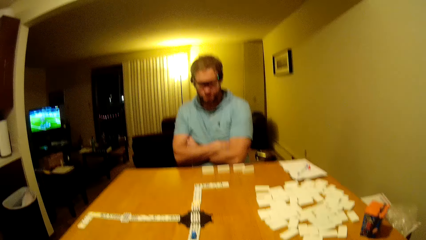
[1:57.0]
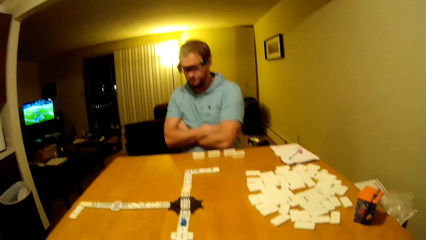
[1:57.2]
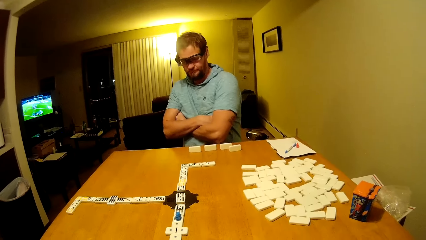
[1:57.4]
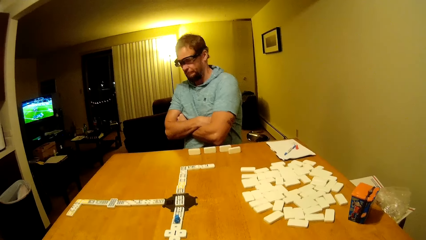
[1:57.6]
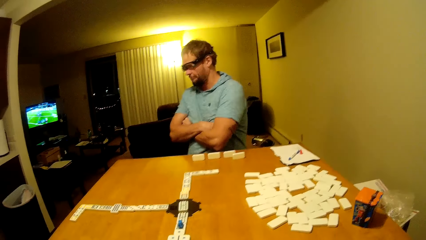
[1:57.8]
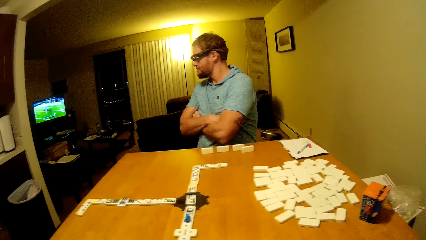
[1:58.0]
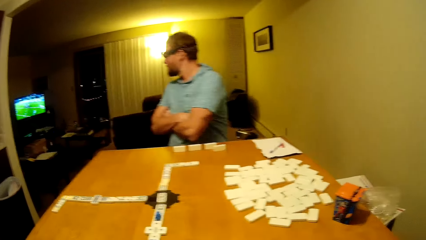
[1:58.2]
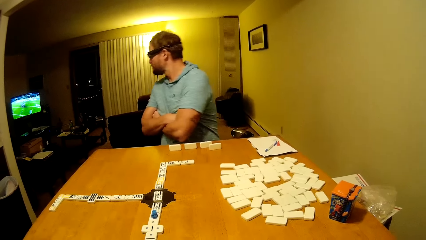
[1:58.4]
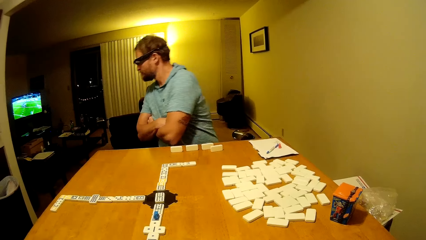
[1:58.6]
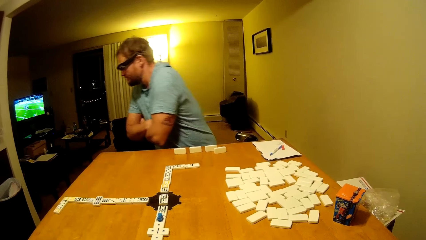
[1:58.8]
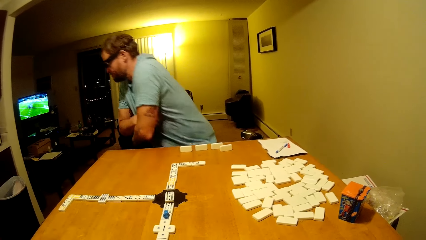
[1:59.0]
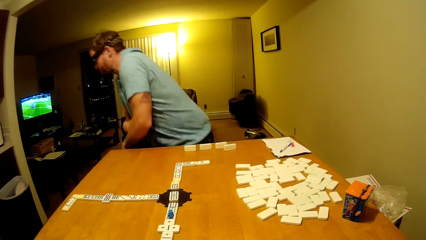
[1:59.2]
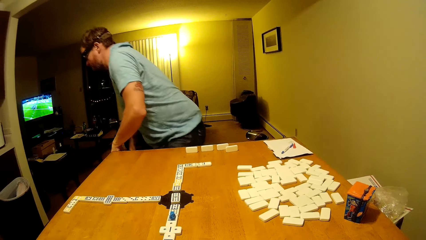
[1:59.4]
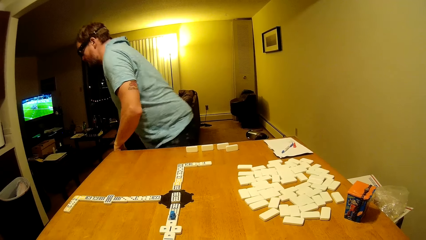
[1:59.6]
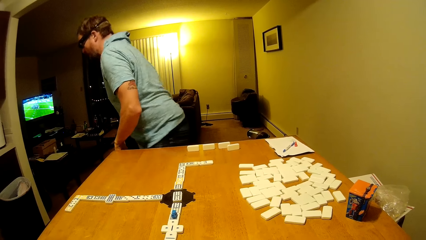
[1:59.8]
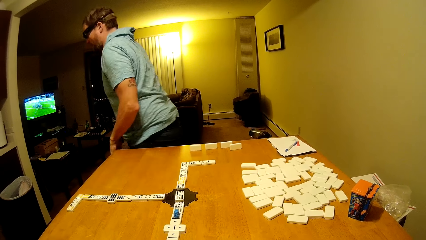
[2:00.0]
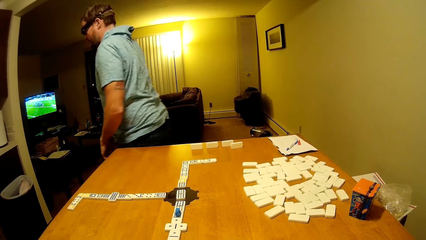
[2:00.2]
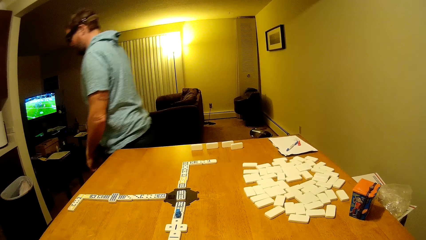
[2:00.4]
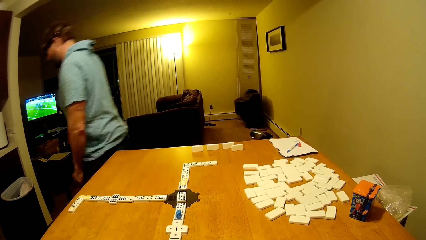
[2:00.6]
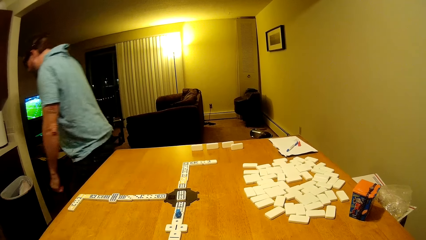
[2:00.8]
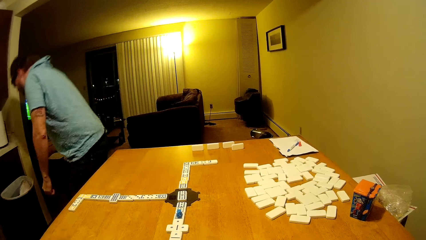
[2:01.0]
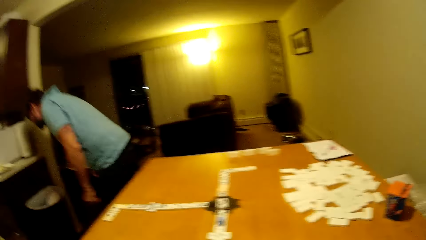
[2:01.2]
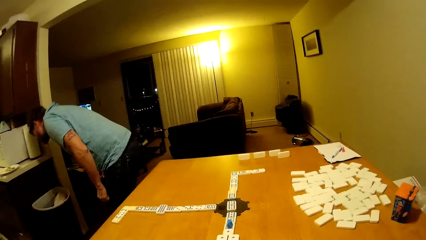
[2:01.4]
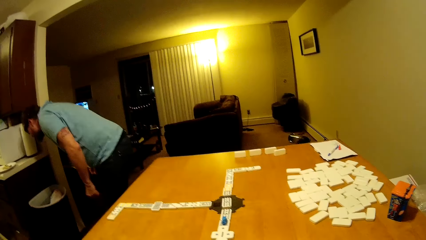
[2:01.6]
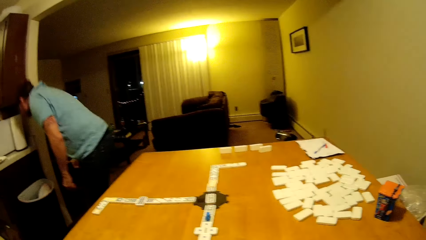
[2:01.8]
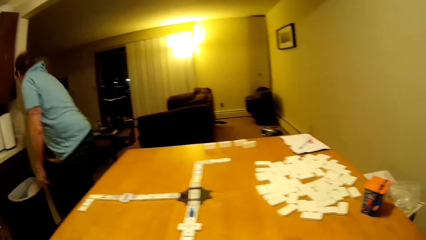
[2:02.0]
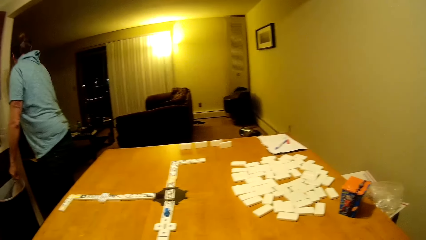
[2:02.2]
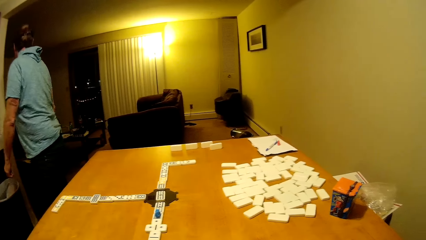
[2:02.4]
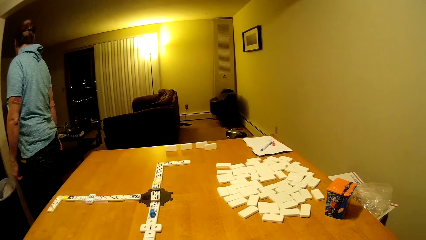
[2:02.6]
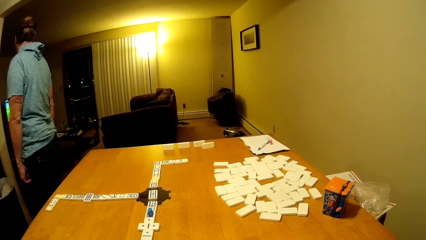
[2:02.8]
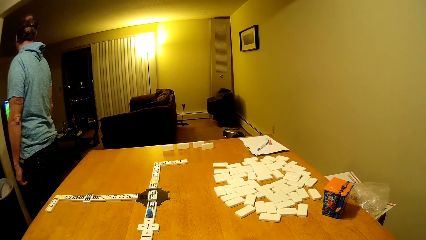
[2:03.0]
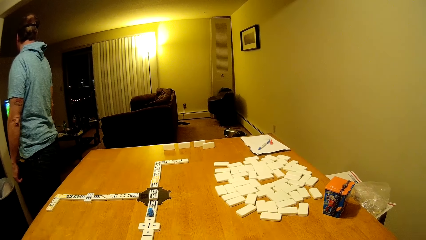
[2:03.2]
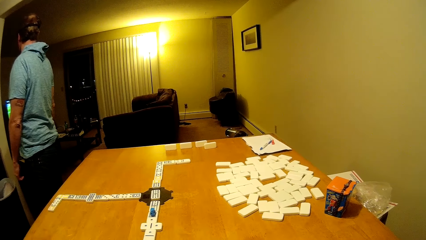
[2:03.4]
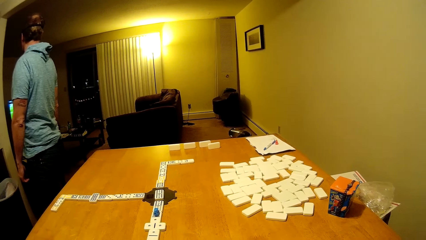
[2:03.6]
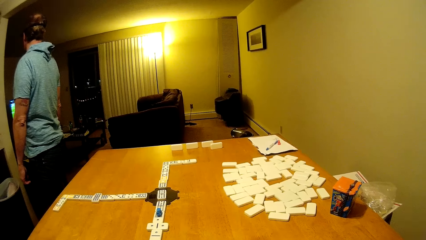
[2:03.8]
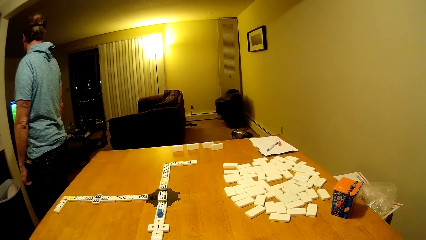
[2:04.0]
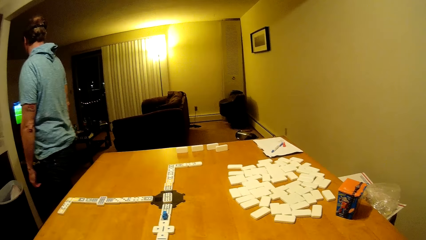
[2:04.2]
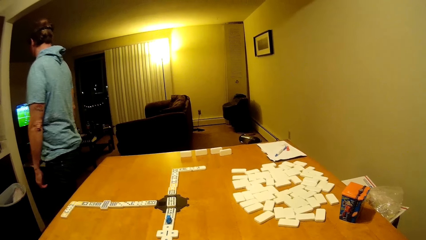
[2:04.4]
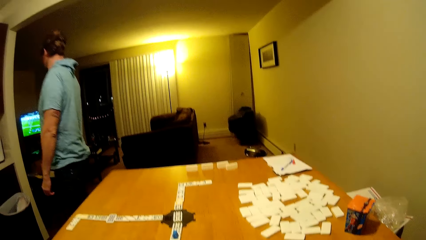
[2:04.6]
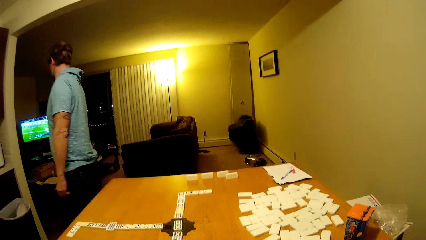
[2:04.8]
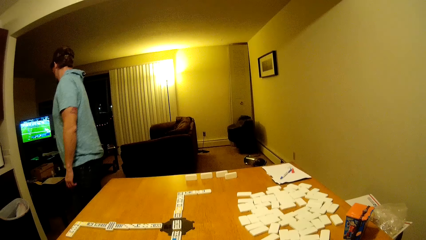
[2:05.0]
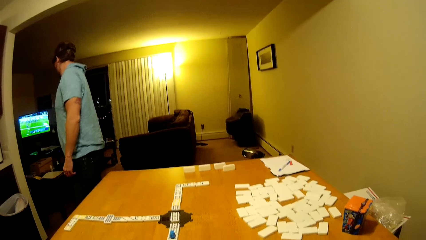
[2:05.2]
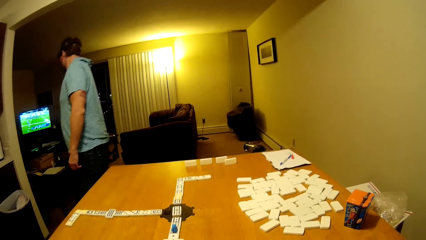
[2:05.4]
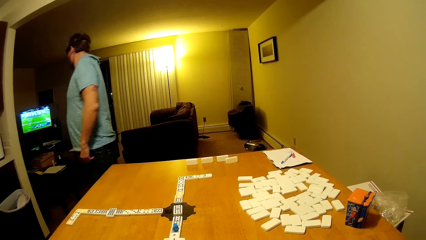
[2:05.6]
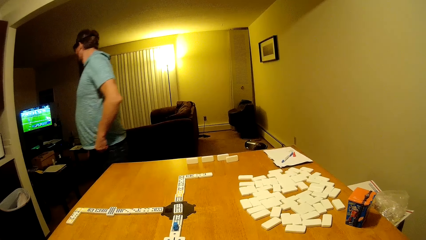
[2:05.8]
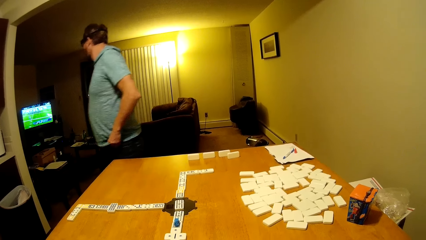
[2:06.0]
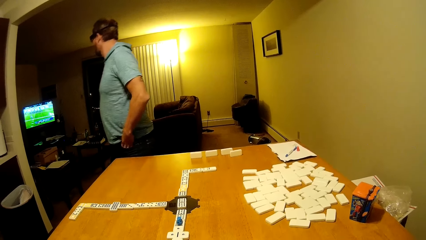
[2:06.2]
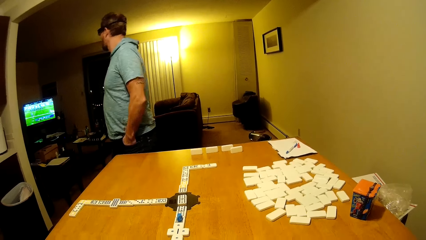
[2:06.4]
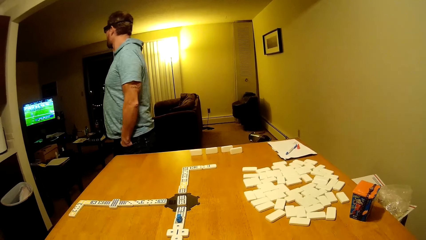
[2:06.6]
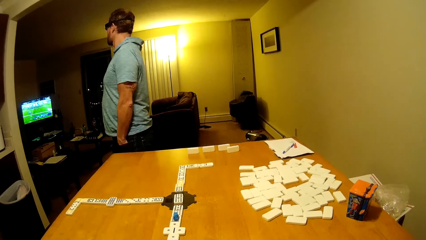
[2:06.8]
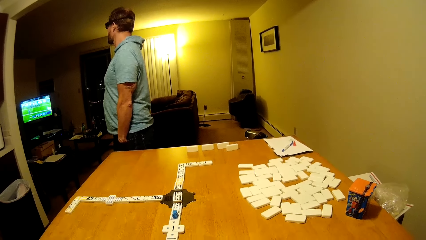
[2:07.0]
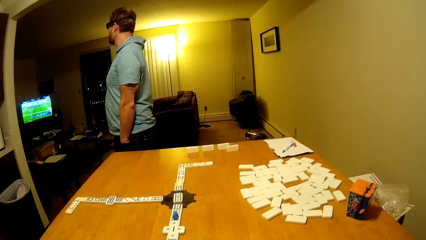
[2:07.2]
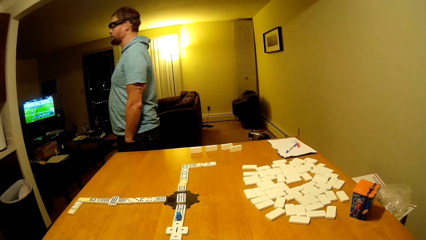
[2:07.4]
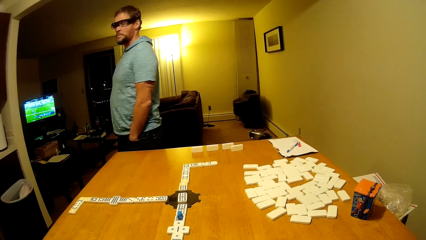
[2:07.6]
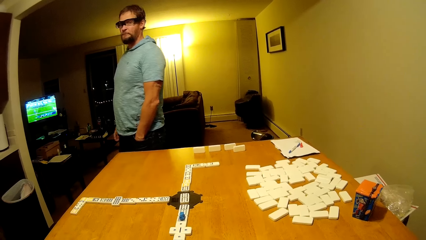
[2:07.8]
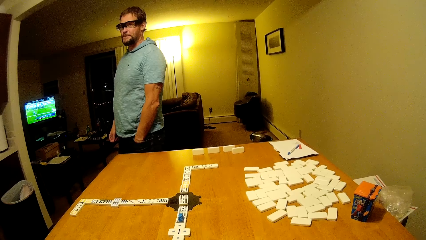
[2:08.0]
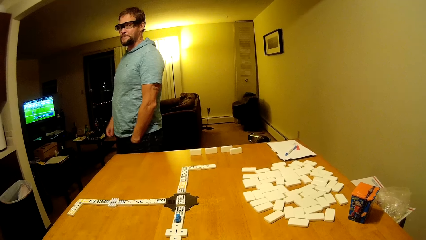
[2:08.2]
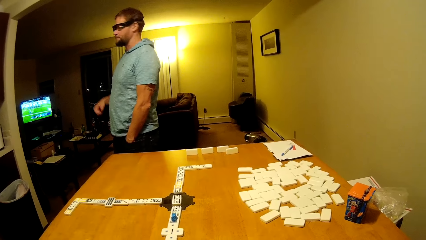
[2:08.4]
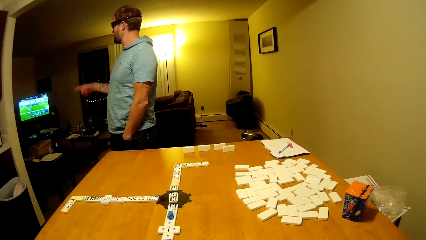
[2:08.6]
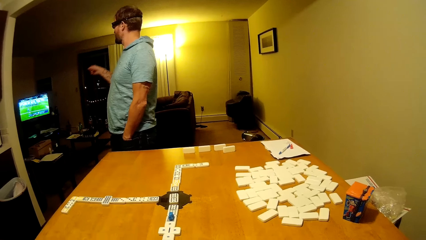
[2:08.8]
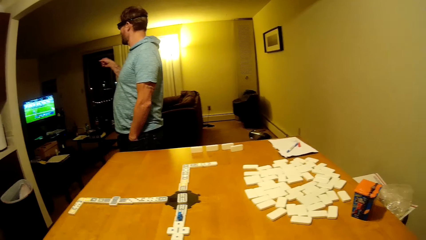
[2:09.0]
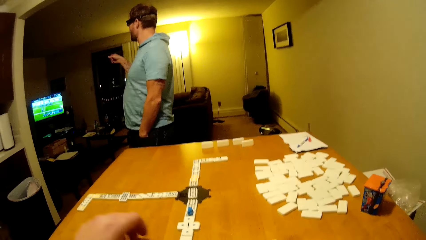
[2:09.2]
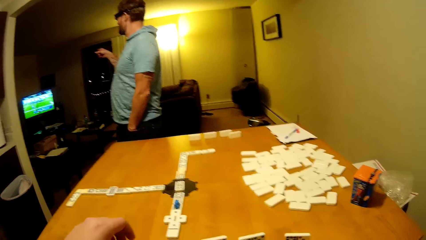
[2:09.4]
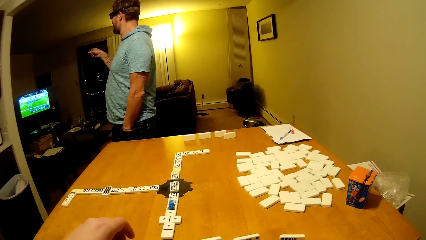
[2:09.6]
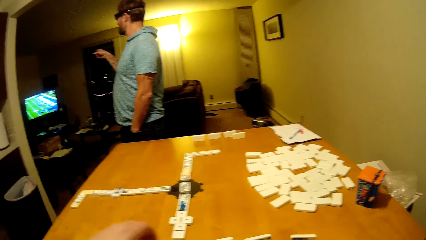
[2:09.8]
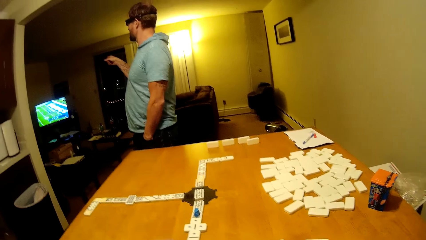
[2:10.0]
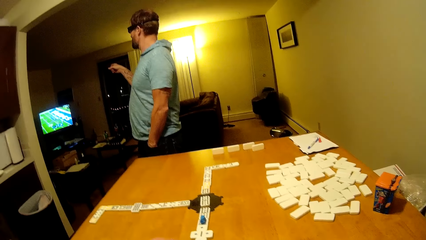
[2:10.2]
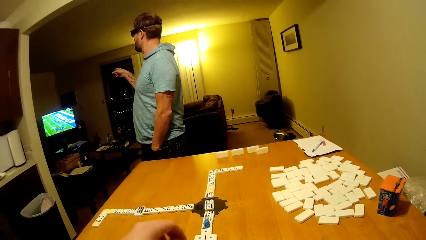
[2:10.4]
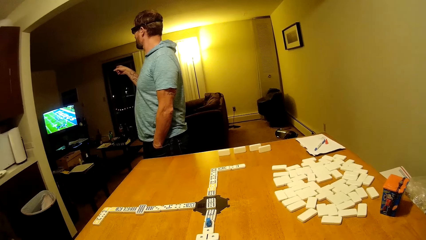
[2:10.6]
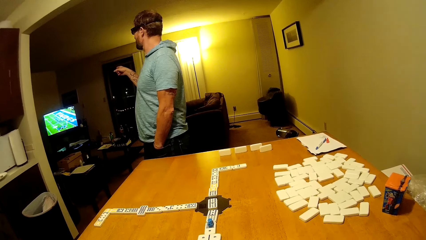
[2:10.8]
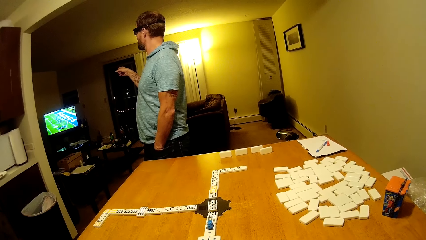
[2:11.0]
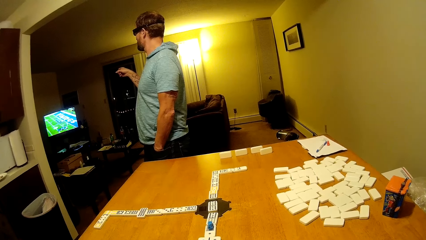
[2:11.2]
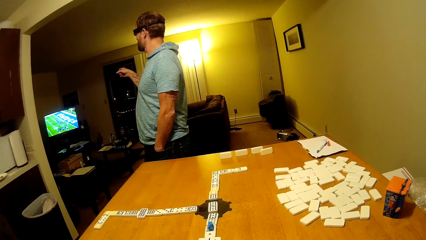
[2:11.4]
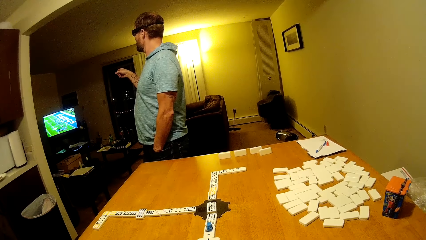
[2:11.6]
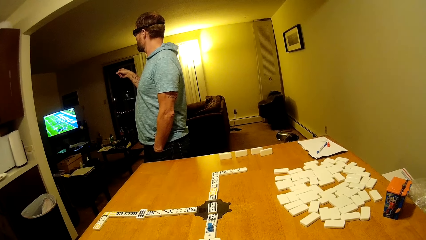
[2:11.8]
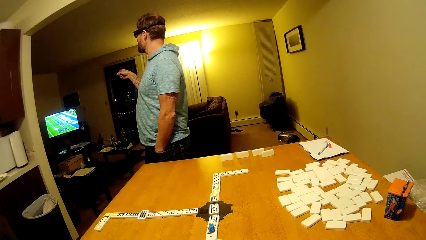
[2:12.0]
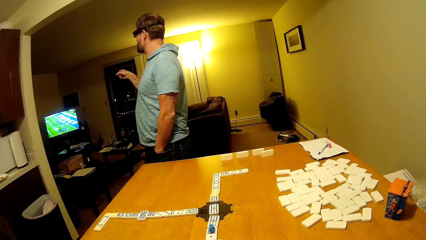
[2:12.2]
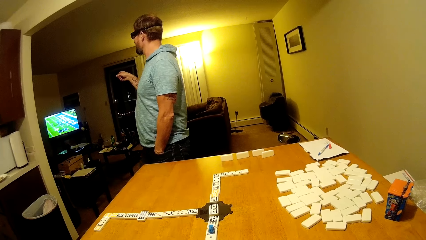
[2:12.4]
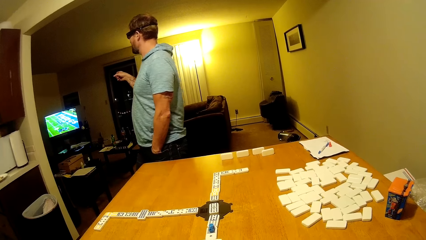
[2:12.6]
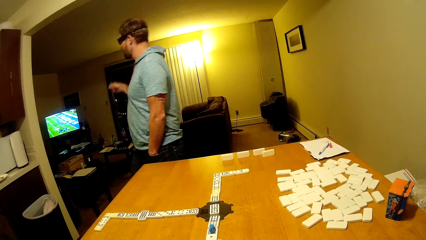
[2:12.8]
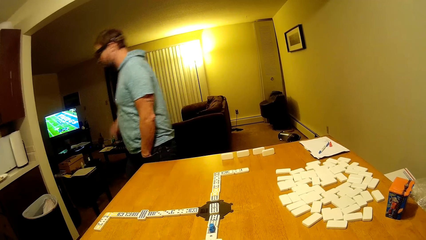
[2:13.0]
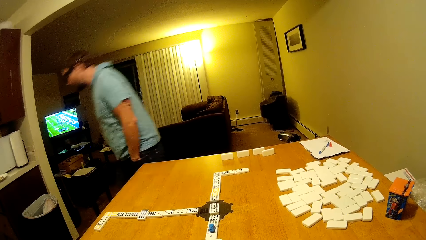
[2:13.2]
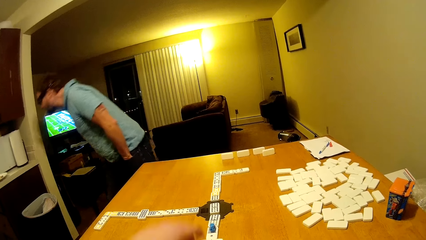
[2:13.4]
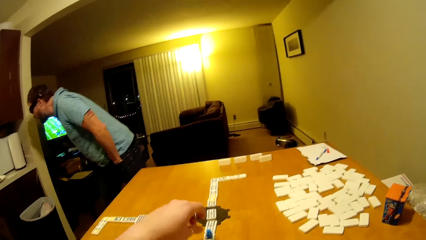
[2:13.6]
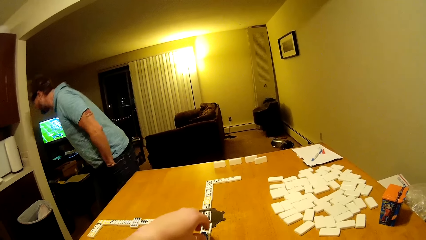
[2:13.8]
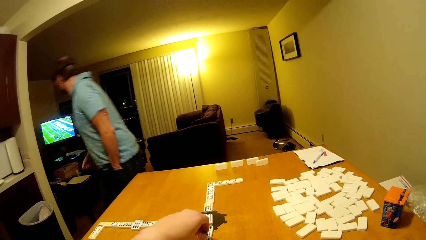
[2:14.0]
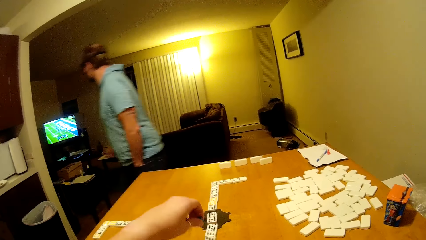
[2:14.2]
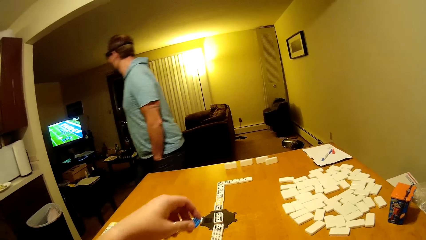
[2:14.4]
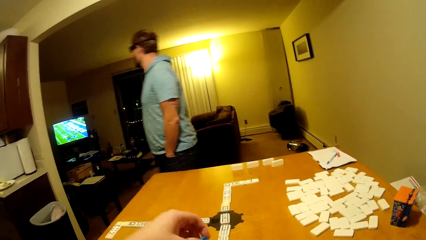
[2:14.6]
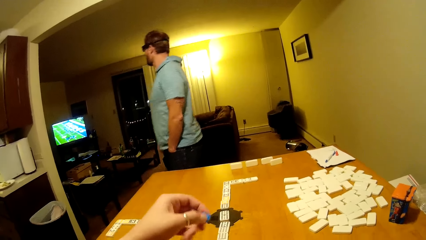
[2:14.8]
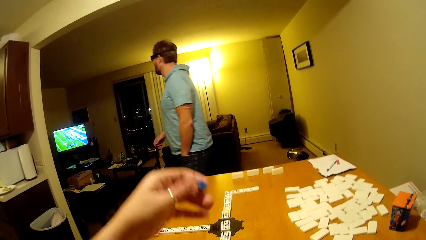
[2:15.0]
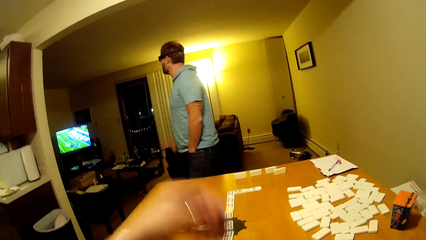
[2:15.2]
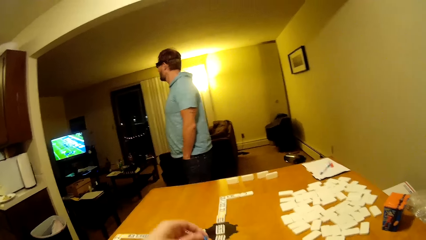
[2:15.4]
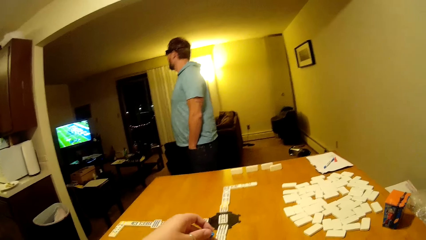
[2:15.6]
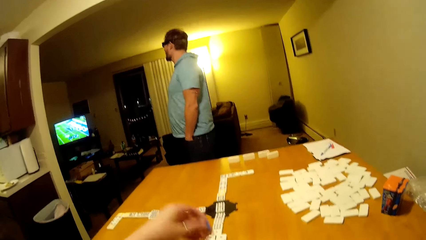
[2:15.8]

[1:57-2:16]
A man watches the television. The man turns around. The man stands from the chair and walks in the room. The man bends in the room and stands upright in the room. The man pockets his hands in the room. The man points his finger at the television. The camera wearer looks on the table. The man bends in the room and spits in the dustbin. The camera wearer picks up the dice.
